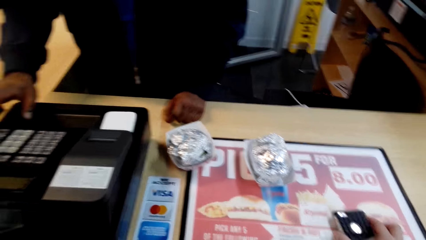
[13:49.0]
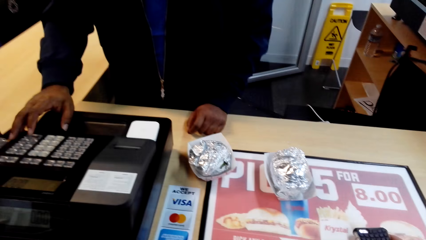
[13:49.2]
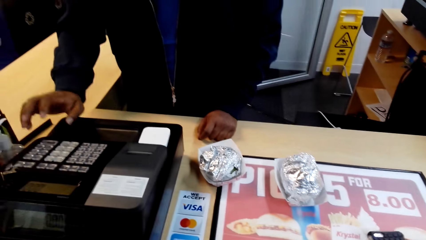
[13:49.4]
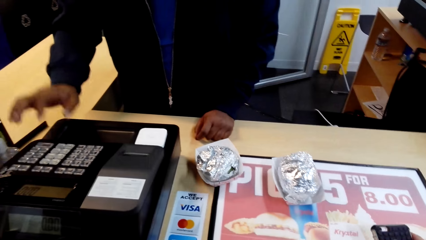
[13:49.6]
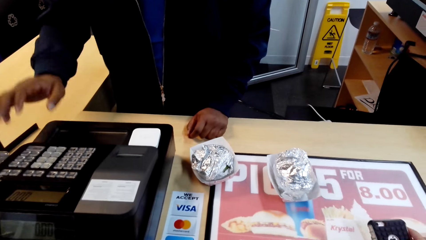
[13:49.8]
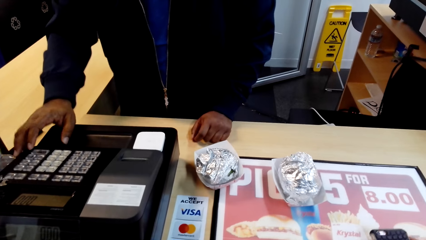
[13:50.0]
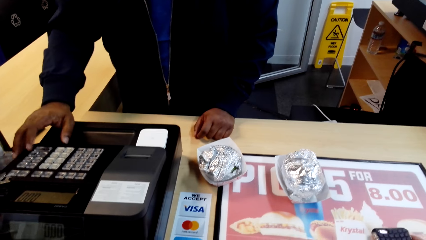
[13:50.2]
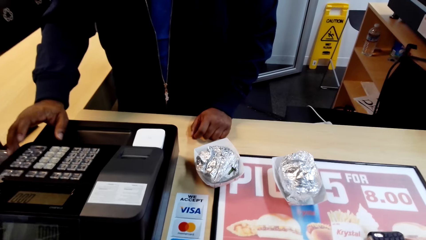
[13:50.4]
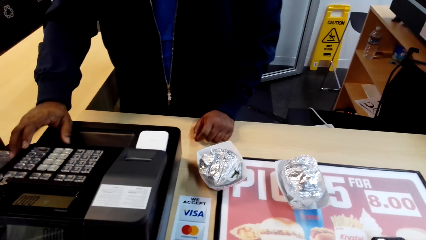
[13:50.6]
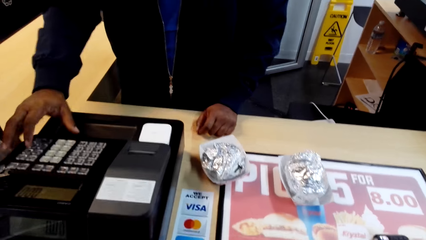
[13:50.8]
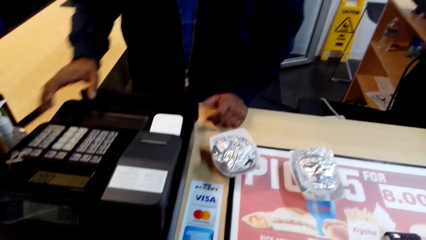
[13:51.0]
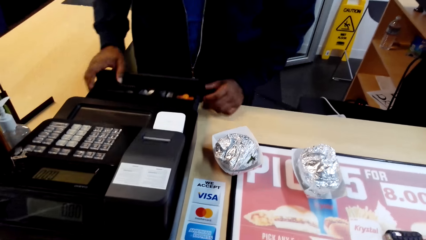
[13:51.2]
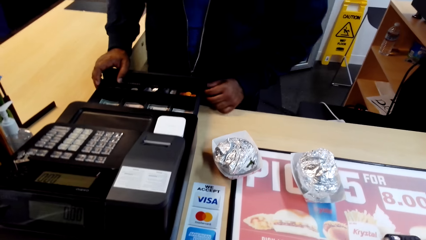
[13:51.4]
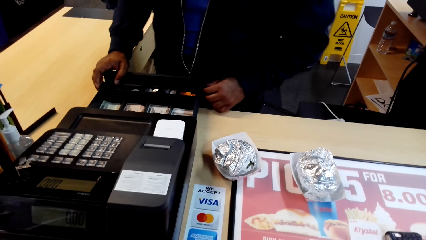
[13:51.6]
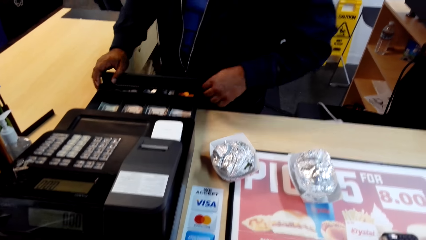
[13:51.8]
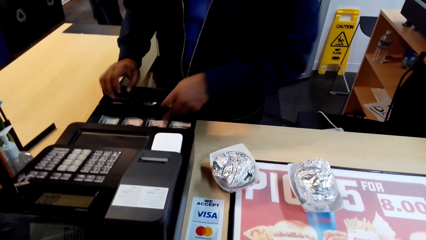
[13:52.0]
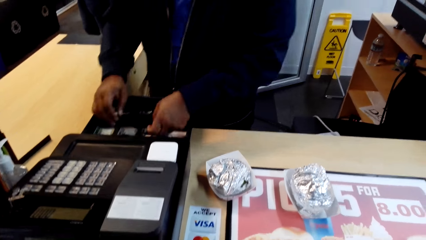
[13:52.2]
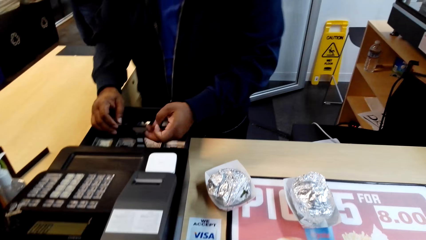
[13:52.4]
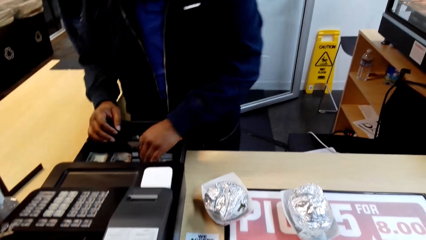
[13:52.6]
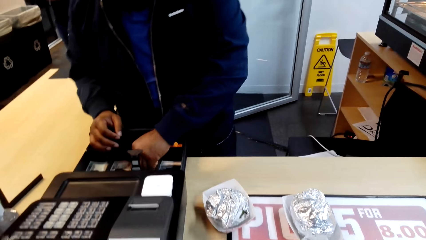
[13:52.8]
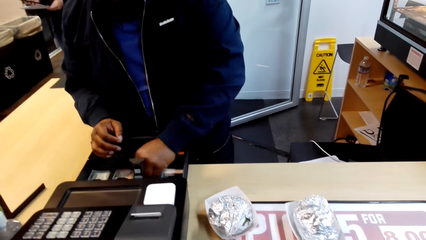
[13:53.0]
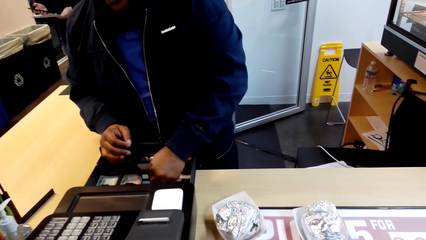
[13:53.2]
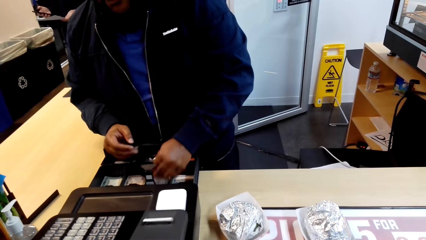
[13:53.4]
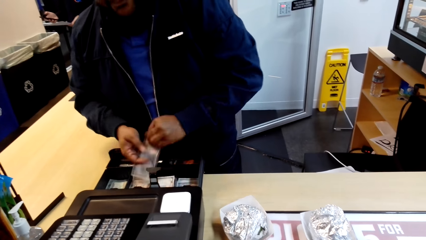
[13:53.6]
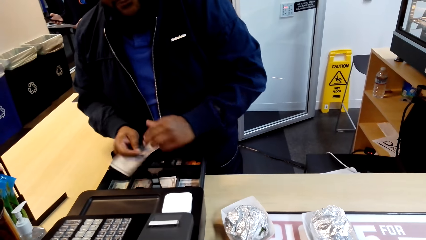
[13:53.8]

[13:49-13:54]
A person pulls the drawer. The person picks the cash from the cash register machine.

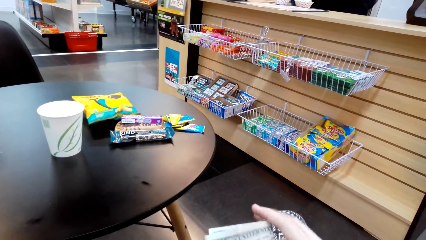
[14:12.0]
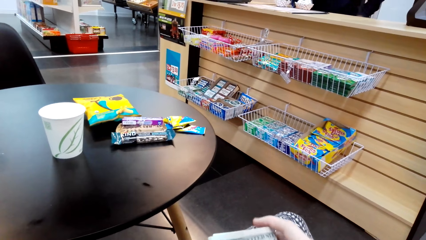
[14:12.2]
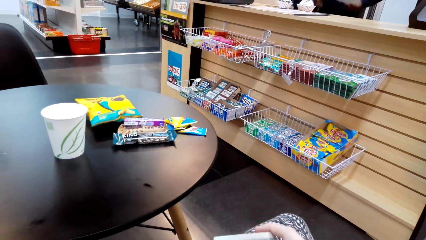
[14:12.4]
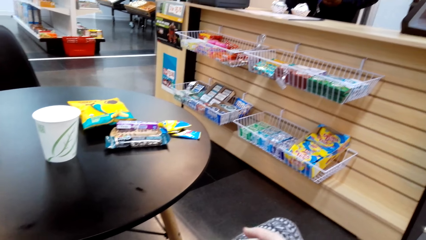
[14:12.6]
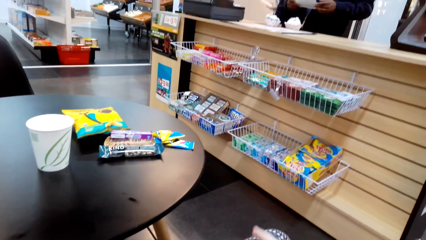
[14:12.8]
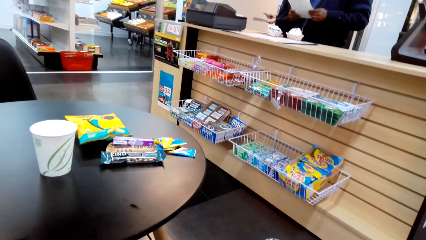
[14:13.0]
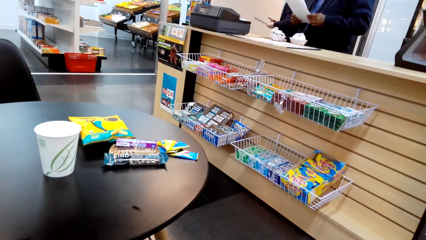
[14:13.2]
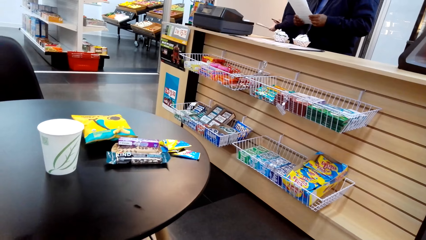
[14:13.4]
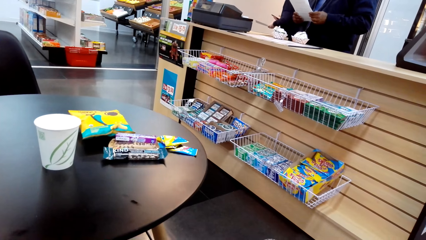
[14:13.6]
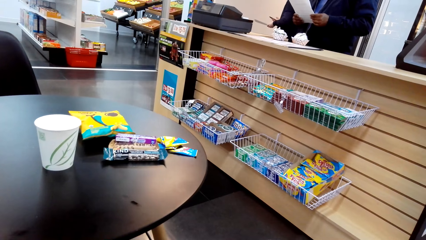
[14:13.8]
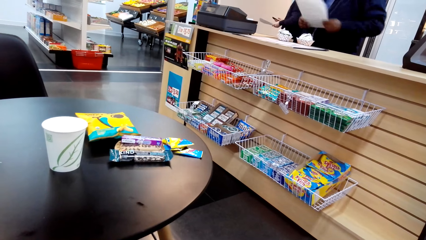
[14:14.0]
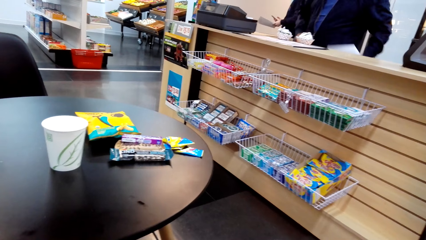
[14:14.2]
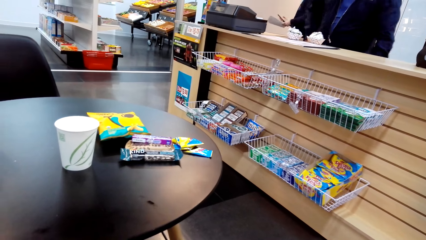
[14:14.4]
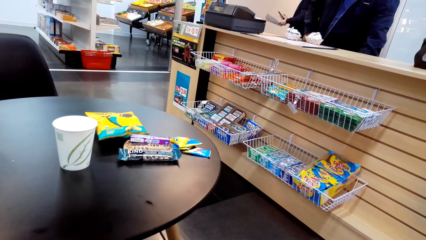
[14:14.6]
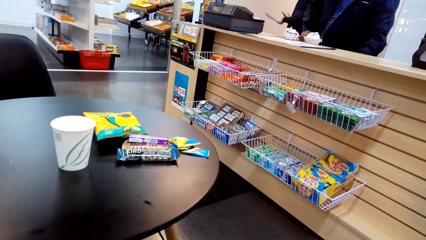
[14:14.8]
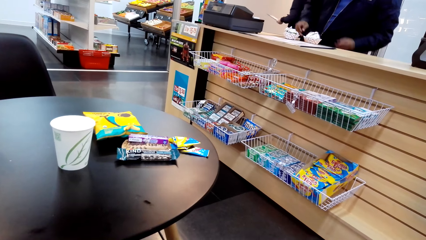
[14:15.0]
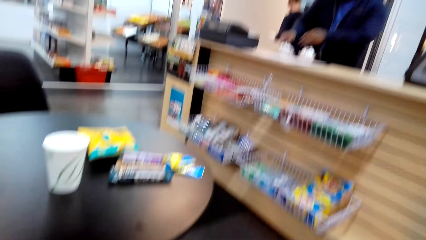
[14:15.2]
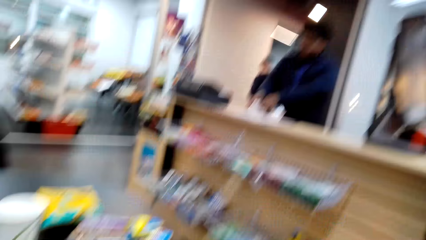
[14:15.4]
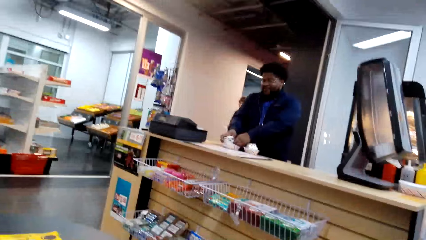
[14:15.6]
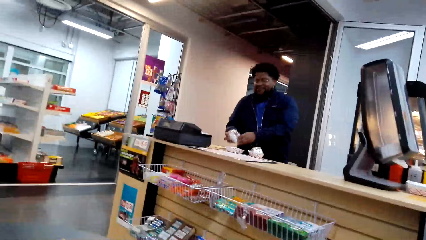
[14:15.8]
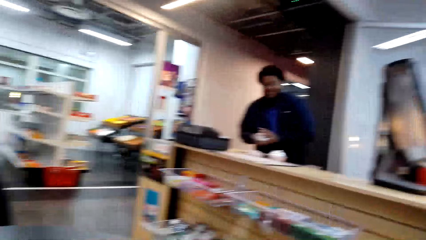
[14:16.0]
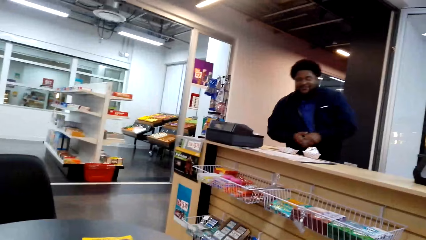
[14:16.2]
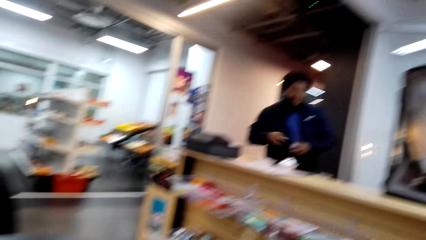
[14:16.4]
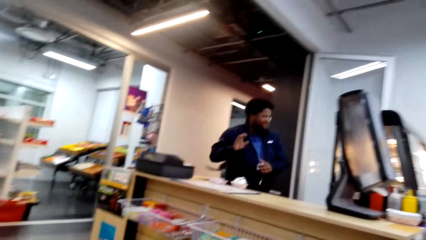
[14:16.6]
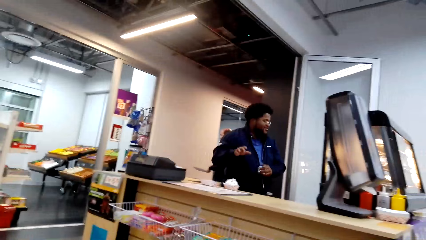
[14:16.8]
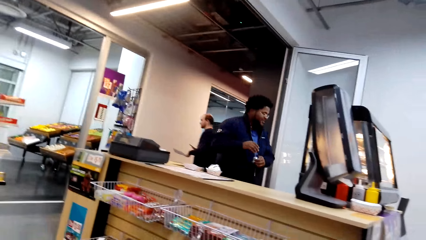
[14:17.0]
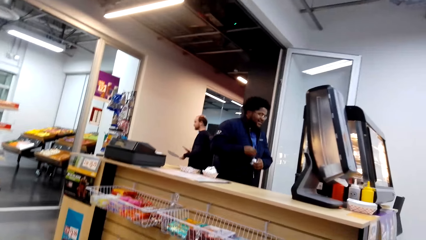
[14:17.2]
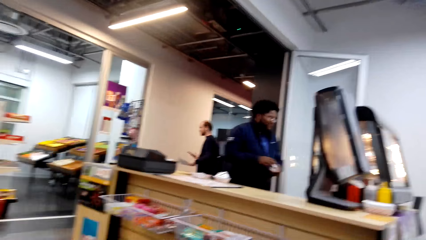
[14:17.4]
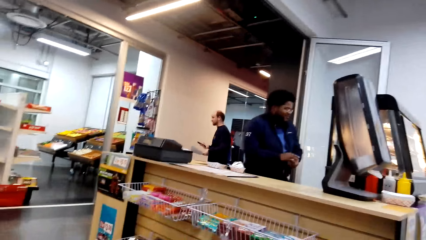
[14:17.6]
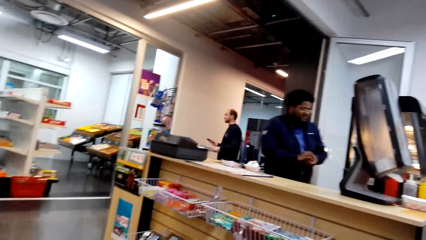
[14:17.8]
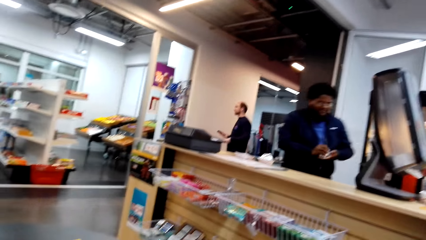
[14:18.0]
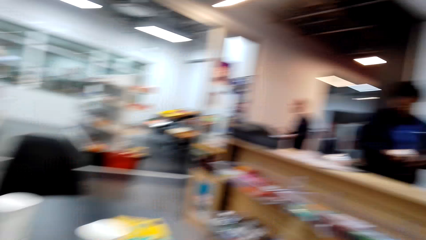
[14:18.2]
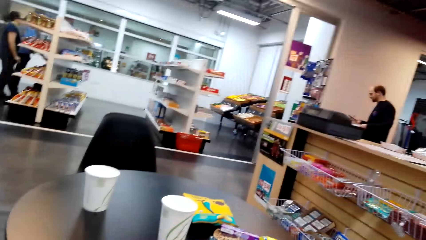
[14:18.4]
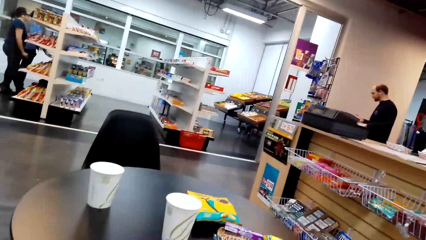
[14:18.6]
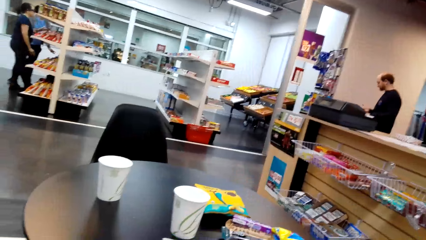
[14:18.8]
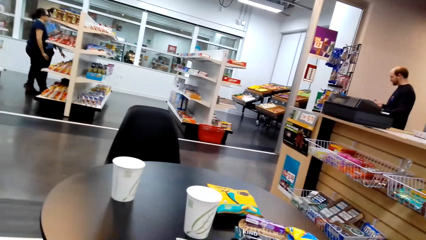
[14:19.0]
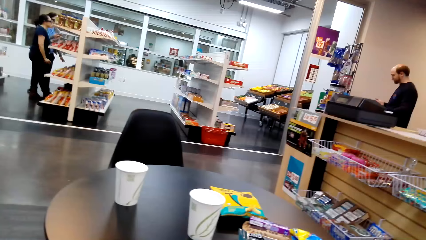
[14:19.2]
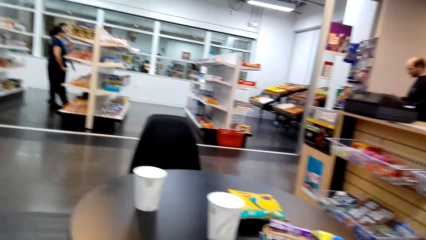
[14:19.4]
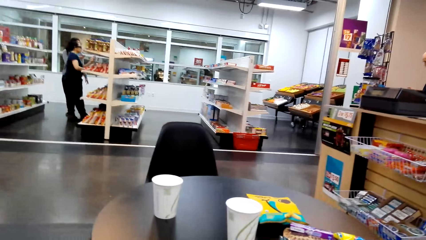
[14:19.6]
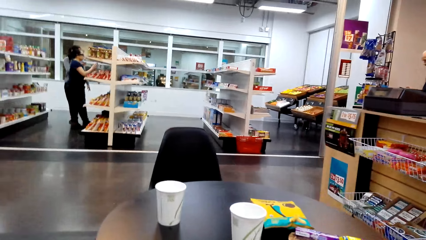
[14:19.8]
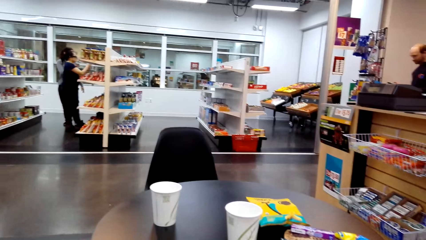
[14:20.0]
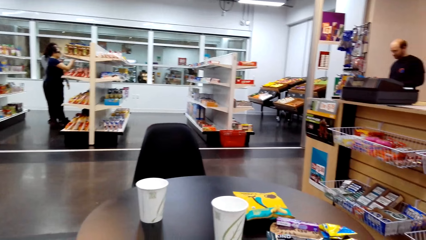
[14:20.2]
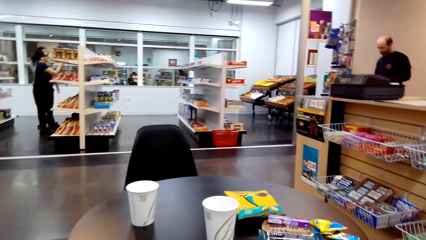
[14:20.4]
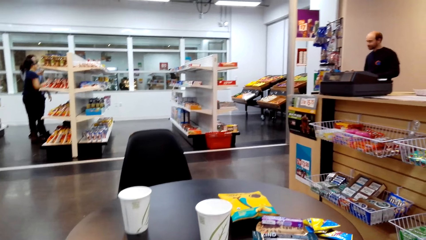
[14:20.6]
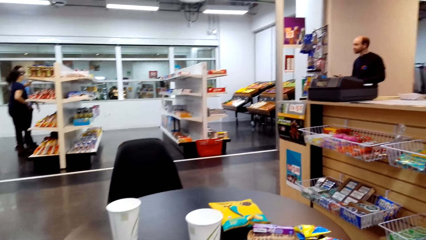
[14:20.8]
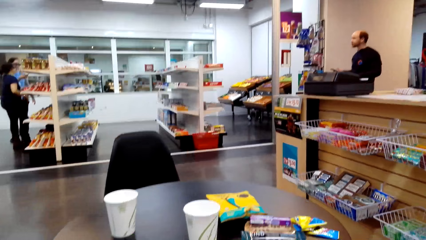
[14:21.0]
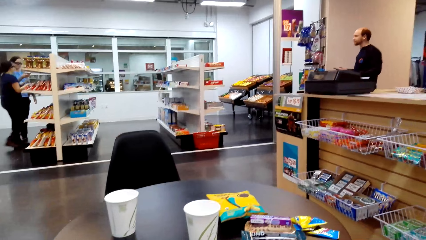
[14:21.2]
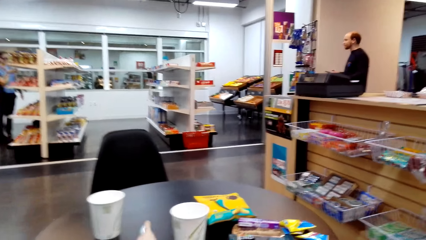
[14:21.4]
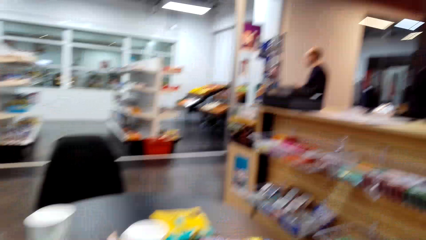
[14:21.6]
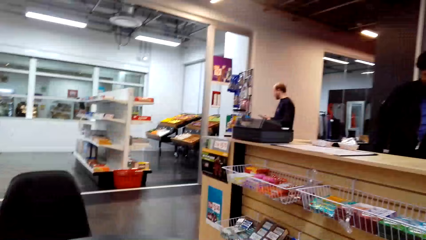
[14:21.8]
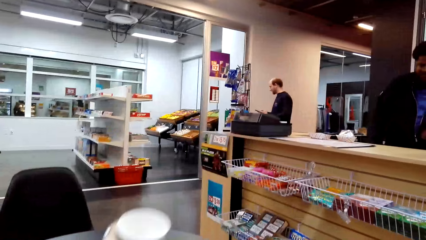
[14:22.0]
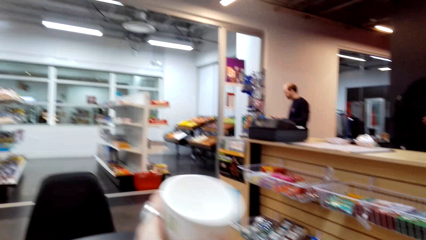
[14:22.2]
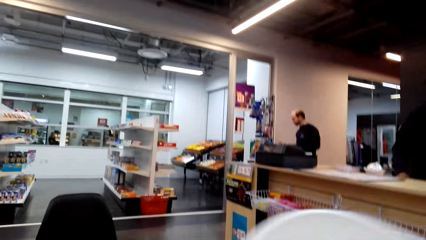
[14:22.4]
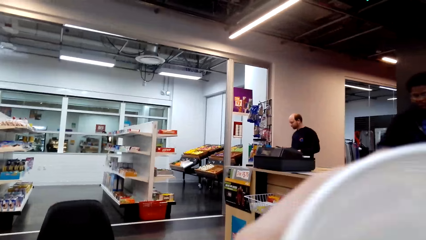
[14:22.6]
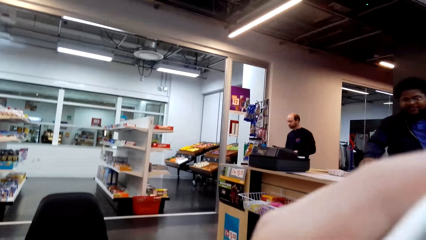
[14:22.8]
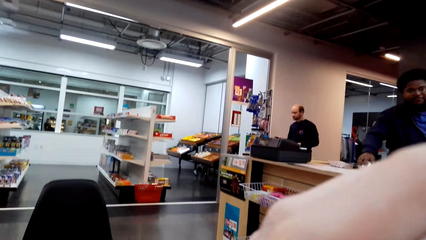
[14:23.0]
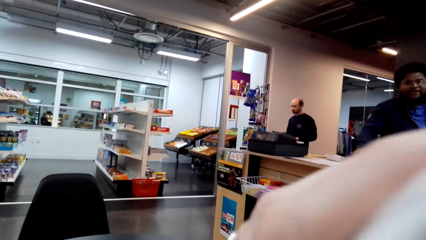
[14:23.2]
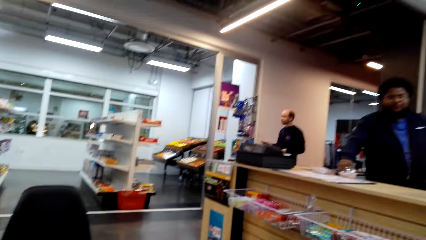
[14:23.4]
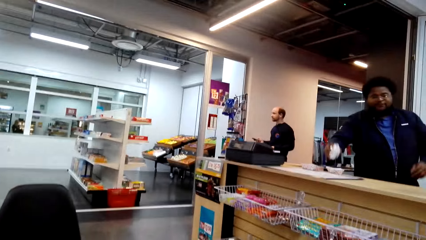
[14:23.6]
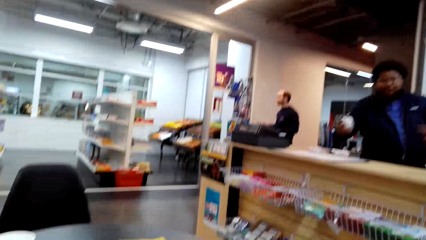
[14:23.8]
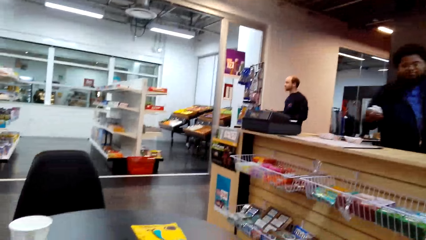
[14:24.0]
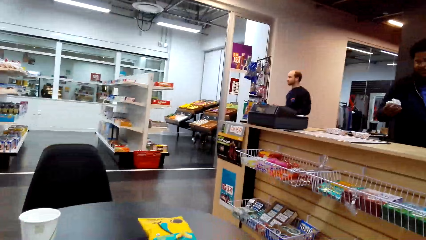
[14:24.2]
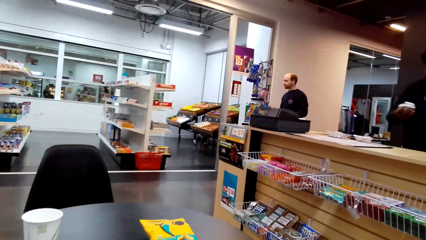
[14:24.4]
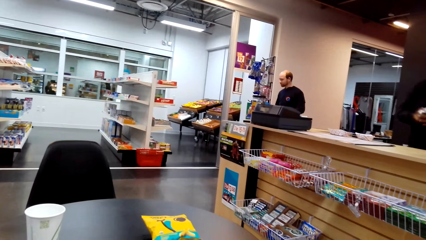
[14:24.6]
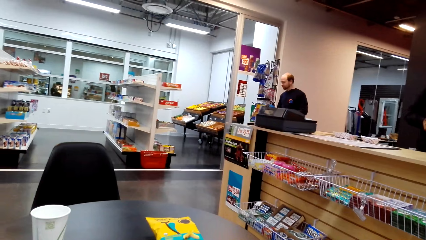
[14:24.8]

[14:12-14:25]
A person reads a piece of paper. The person holds the piece of paper. The person drops the paper. The person picks the tea burger from the table. Another person walks in the supermarket. The camera wearer sips a drink.
